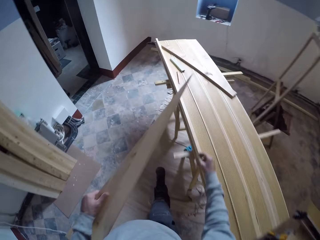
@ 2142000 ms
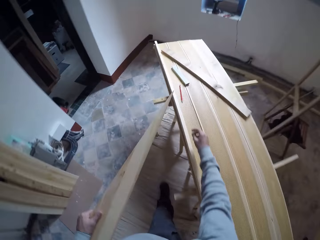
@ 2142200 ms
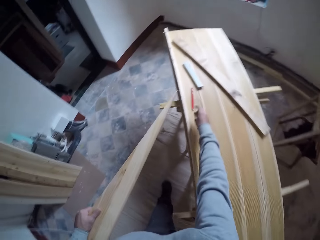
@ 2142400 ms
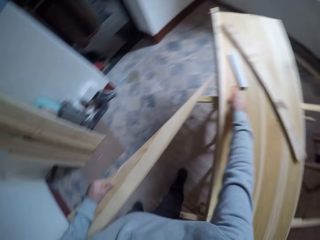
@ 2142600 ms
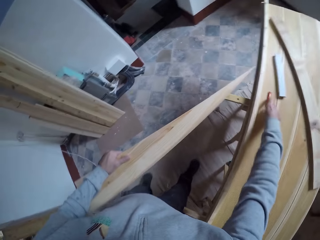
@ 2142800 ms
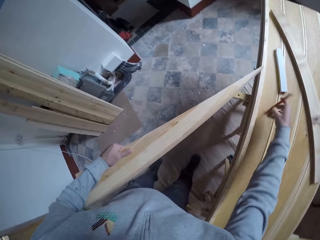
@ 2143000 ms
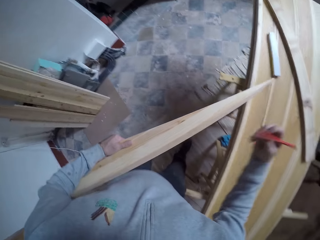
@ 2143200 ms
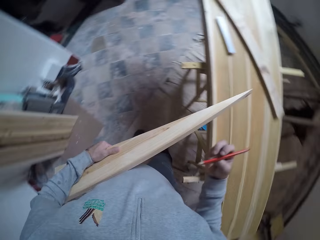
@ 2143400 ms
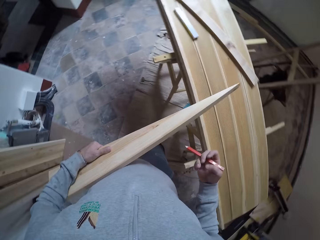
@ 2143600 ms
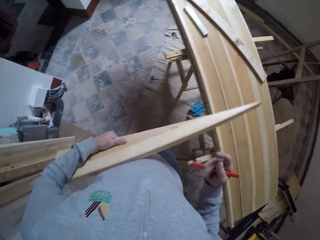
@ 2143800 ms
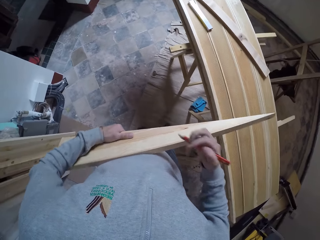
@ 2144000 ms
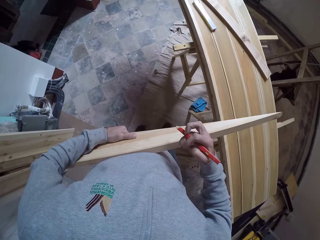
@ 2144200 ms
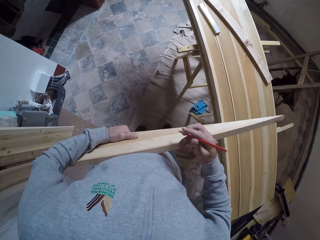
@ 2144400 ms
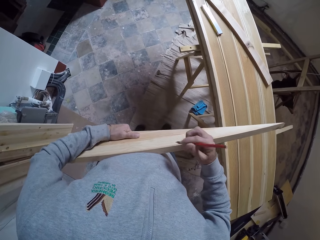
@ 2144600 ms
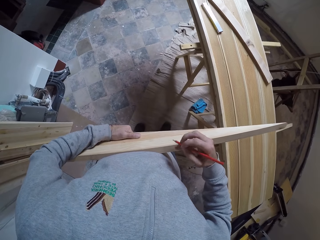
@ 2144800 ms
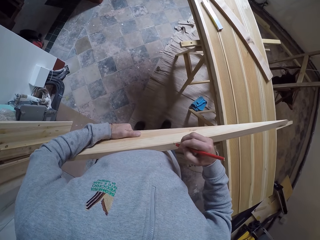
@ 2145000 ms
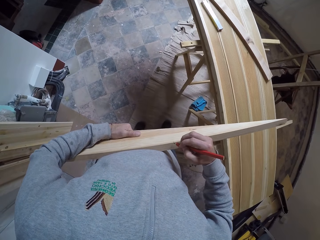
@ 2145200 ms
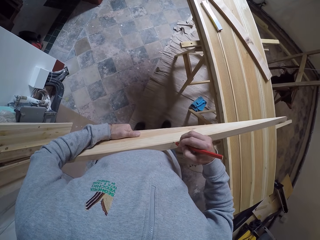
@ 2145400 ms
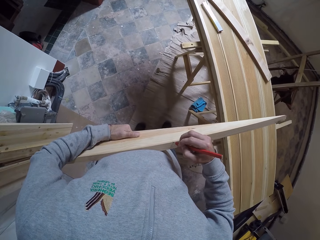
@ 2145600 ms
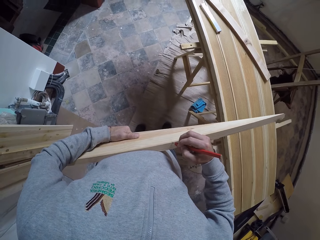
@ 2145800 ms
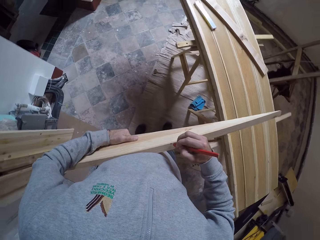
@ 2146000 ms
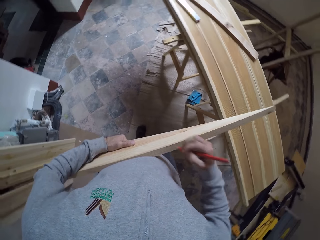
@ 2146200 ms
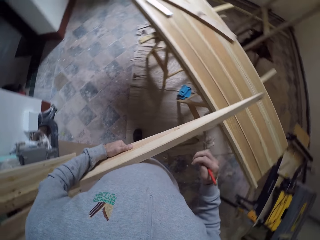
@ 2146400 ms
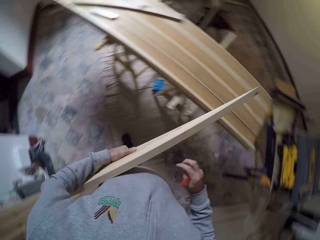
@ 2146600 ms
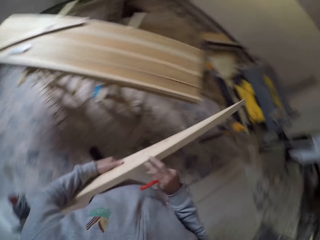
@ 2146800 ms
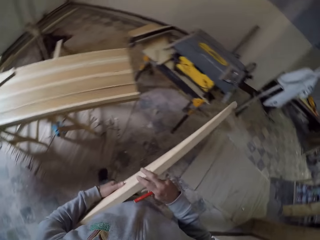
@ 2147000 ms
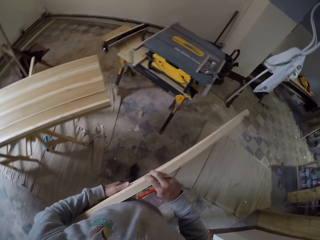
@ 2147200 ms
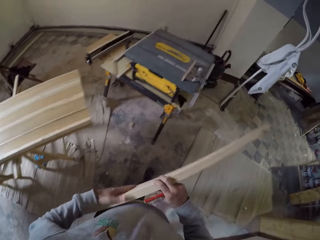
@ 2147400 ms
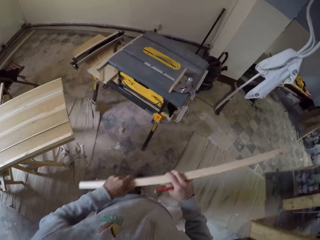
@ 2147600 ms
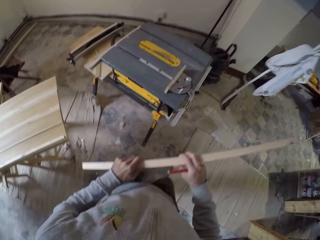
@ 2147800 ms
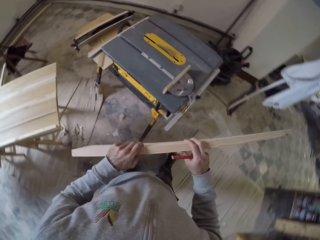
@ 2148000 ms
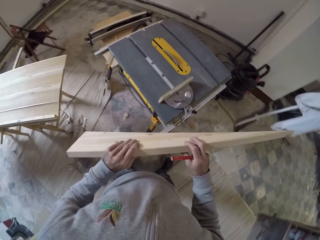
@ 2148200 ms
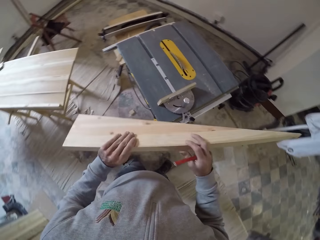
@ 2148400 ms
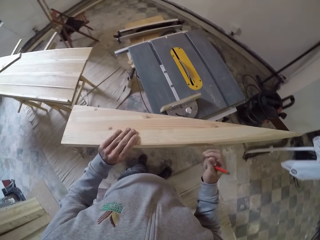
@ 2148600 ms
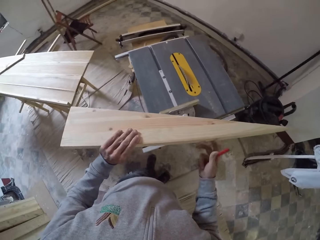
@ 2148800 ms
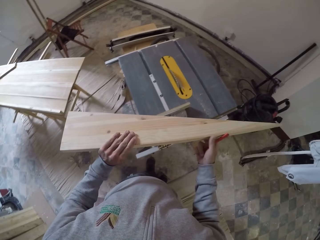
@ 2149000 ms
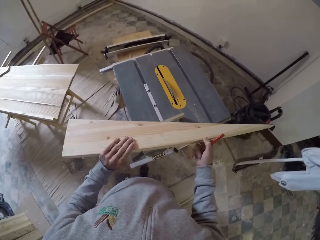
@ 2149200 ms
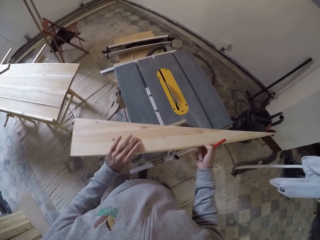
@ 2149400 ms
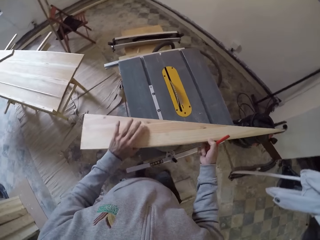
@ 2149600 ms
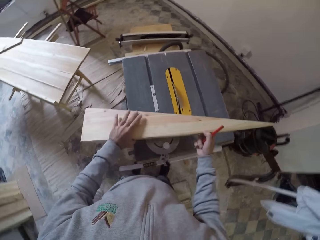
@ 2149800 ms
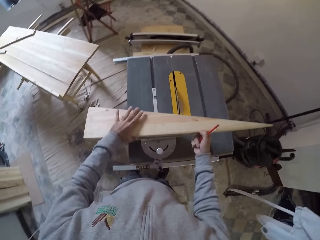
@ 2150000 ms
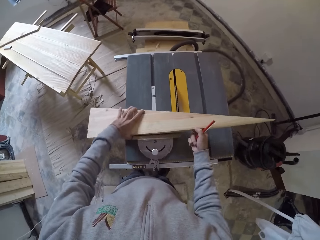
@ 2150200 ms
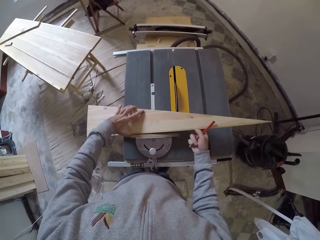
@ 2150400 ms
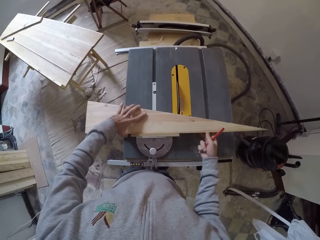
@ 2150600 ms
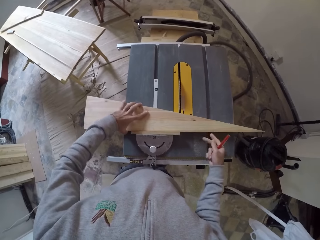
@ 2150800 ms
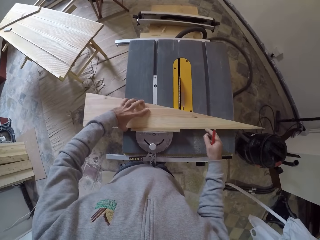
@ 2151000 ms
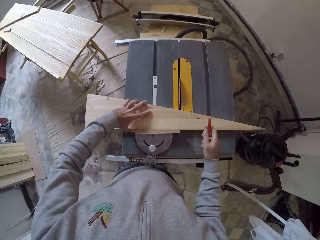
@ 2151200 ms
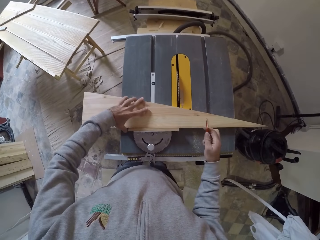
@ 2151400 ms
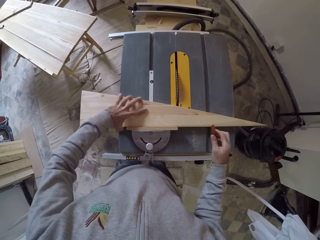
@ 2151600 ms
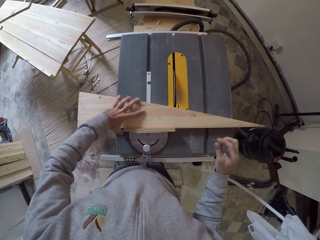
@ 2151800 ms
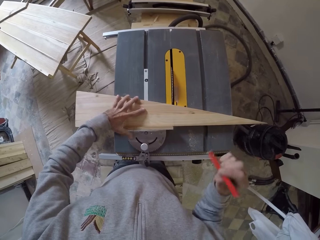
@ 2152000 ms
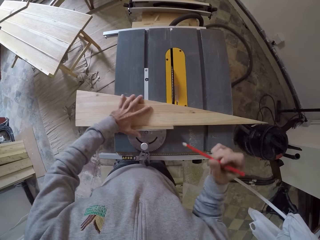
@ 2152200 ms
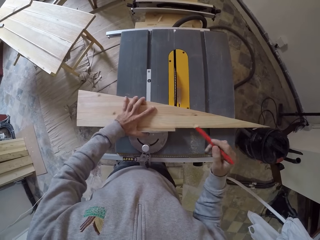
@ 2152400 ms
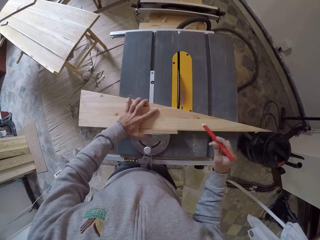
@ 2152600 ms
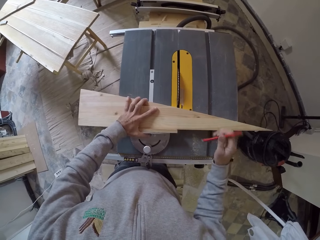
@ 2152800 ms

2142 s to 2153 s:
The camera wearer picks the pencil on the woods with the right hand. They mark the wood with the pencil in the right hand. They walk around in the workshop. They set the wood piece on a table saw.

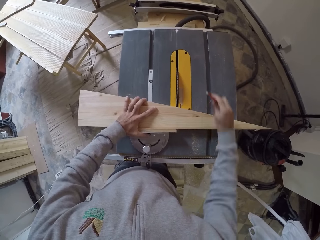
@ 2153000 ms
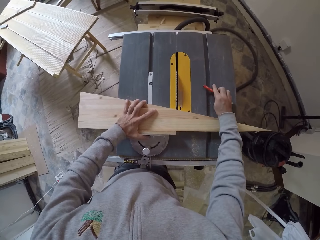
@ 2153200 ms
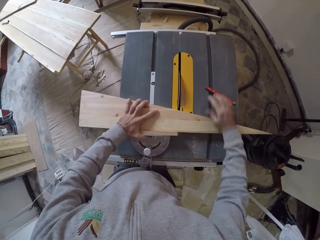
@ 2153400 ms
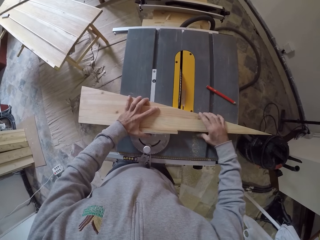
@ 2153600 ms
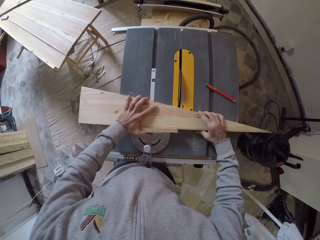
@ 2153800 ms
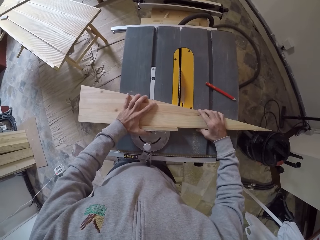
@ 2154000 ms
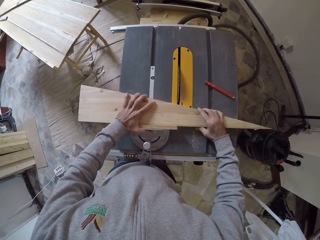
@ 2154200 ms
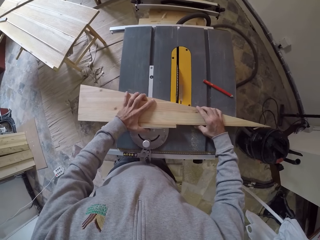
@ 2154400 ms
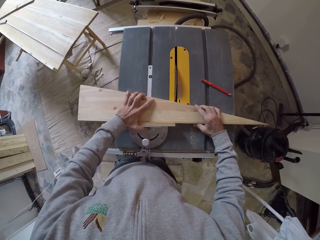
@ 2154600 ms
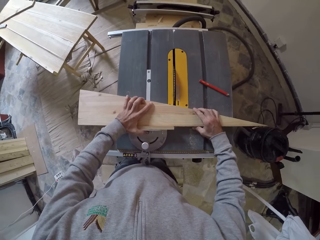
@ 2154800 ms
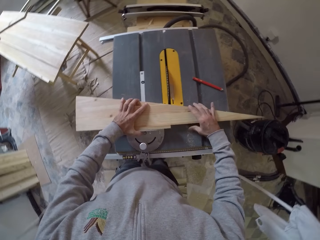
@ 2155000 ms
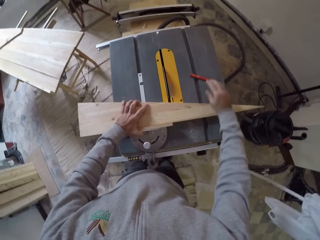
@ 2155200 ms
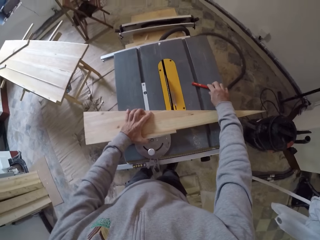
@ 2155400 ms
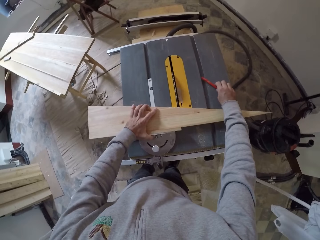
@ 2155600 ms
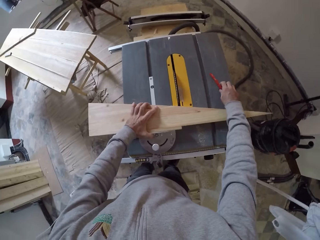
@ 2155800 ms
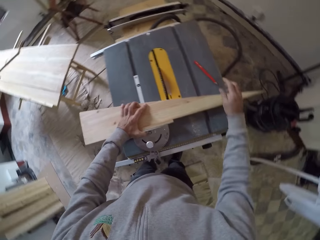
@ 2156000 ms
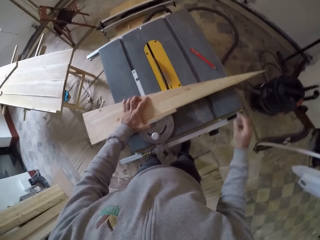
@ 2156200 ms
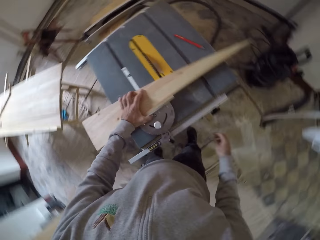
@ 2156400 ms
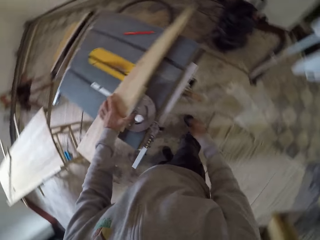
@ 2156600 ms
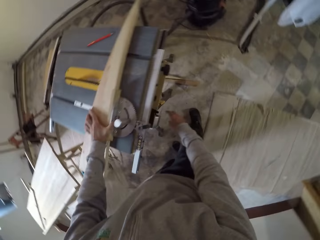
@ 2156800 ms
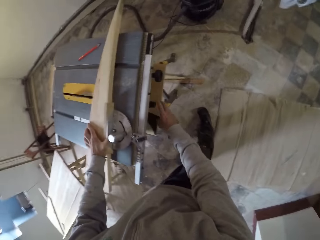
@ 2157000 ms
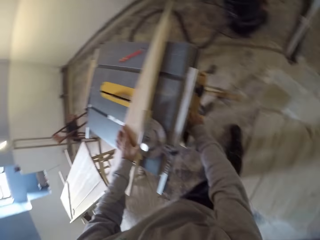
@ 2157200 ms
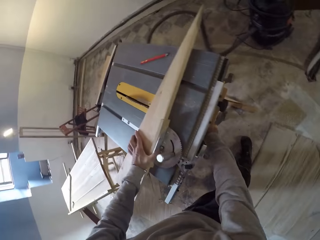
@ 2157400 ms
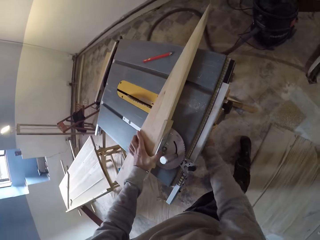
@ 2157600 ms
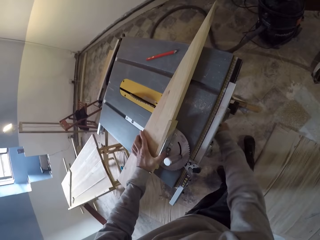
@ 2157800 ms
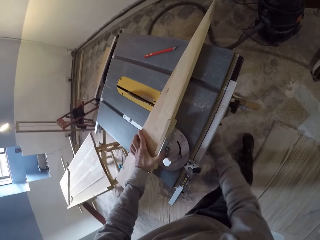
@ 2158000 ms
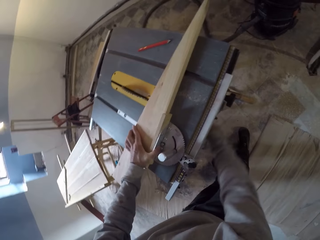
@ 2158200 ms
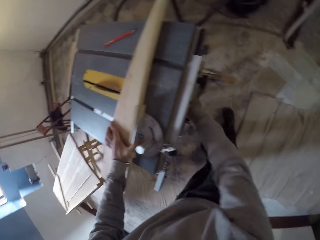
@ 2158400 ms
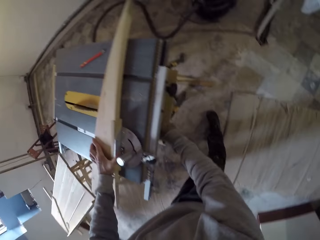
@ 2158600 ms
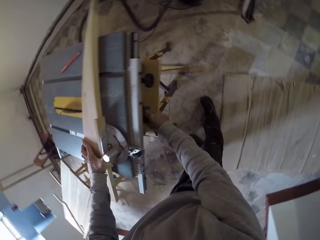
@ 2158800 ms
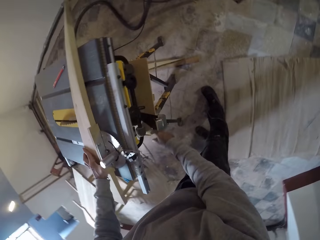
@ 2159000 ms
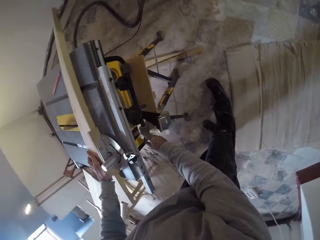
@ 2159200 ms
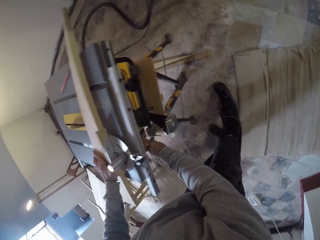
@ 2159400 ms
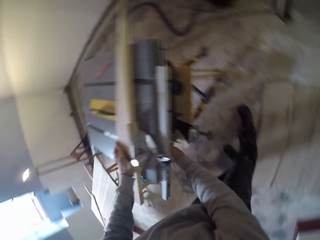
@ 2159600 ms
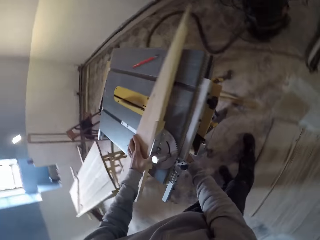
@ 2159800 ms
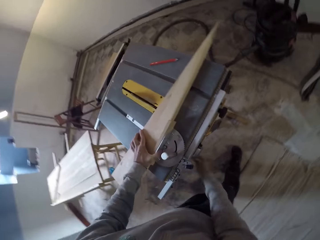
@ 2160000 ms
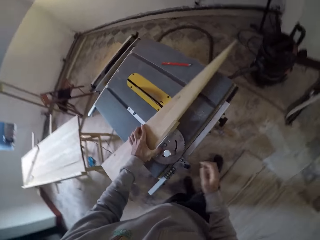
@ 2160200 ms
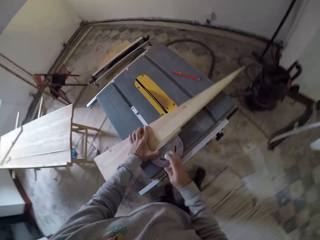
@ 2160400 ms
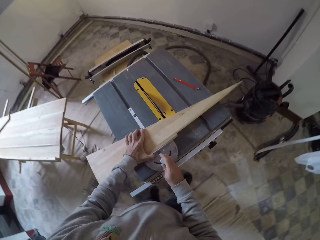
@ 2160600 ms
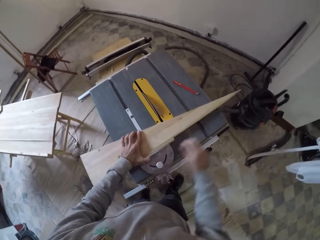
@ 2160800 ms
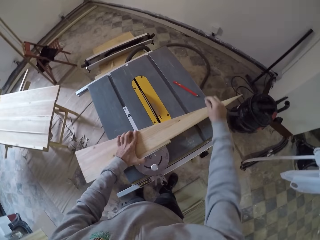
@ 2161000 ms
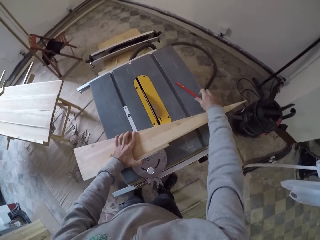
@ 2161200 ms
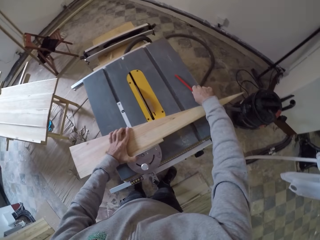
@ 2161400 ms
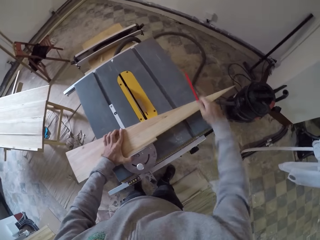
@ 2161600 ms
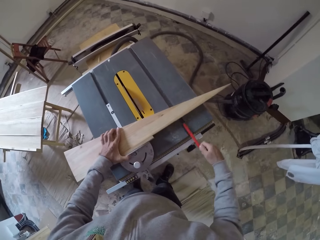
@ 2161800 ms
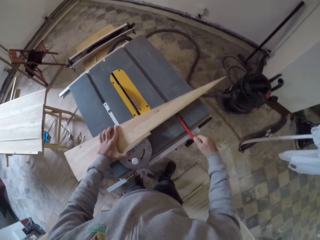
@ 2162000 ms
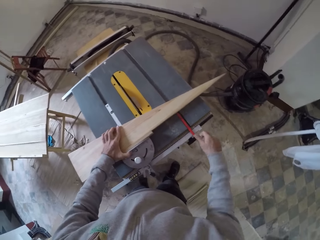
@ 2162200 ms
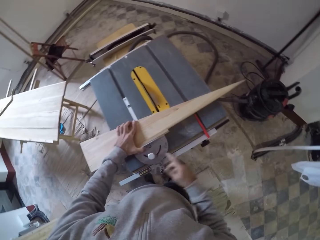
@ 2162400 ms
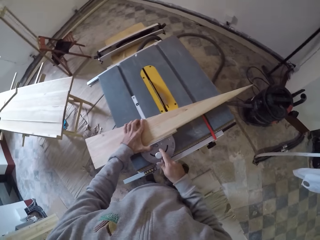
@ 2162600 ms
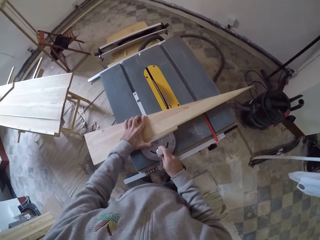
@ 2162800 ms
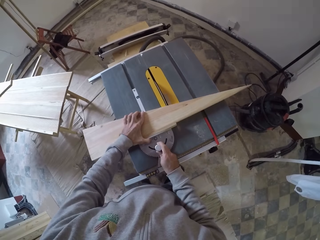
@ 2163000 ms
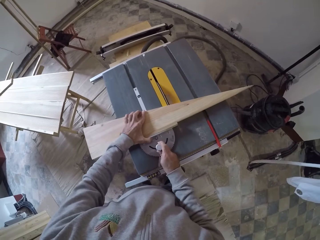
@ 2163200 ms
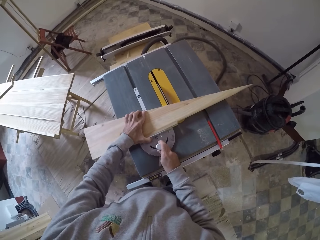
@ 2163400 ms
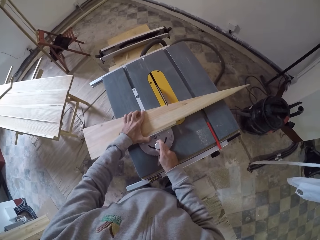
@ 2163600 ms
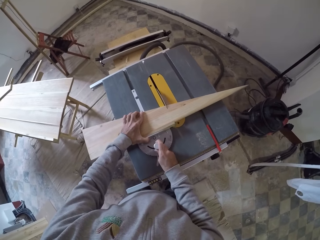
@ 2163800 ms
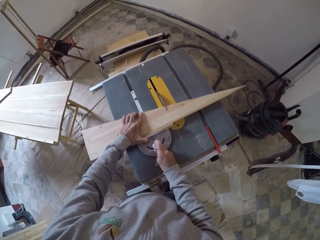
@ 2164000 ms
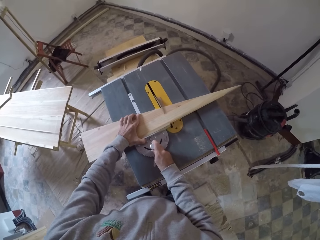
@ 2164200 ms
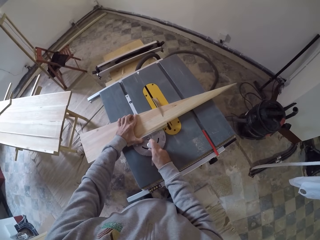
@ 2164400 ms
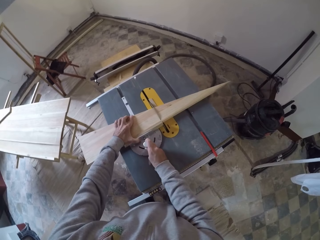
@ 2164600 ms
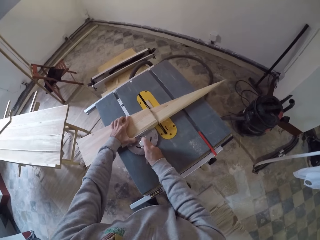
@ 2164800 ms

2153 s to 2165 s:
The camera wearer puts the pencil on the table saw. They adjust the wood piece, adjust the pencil, and adjust the table saw. They turn on the machine with the right hand. They move the pencil. They pick the pencil from the machine with the right hand and place the pencil on the machine. They cut the wood piece on the table saw.
